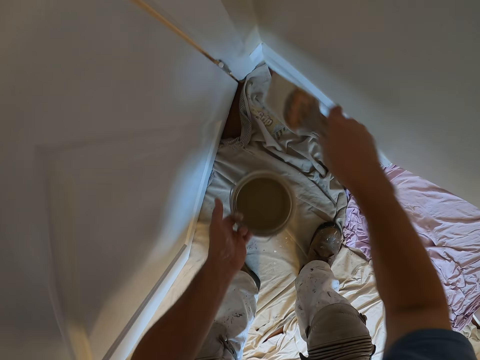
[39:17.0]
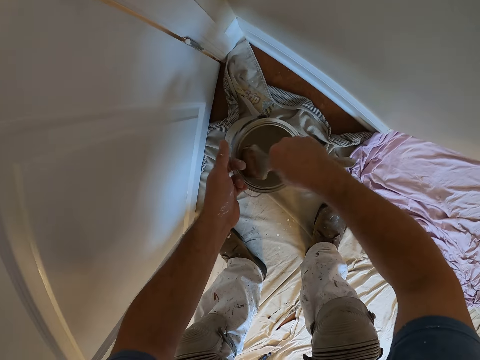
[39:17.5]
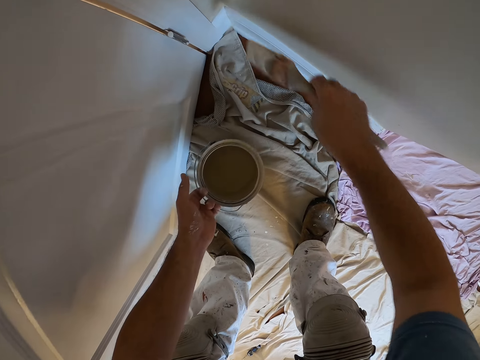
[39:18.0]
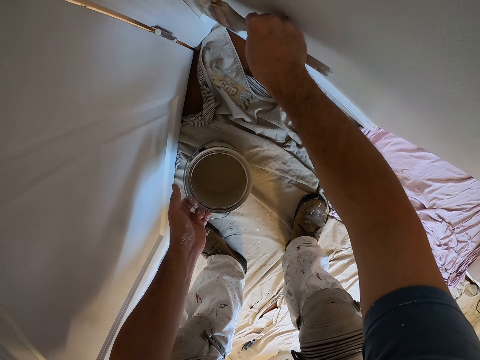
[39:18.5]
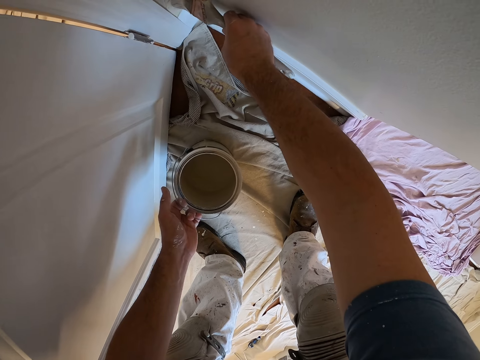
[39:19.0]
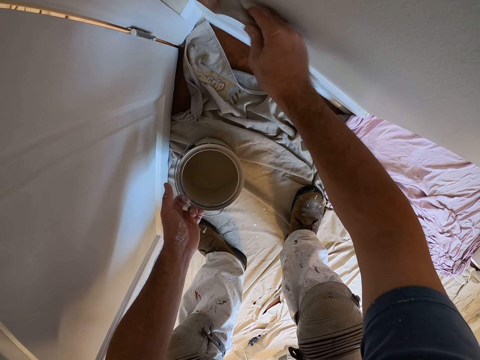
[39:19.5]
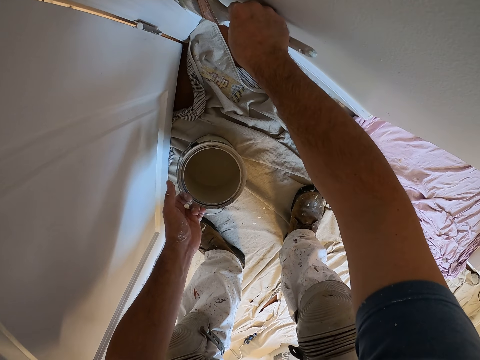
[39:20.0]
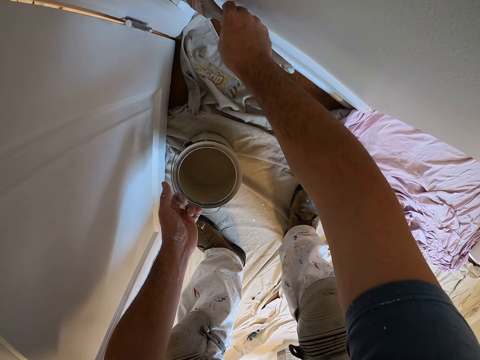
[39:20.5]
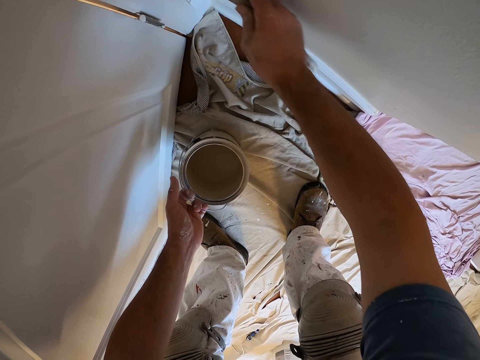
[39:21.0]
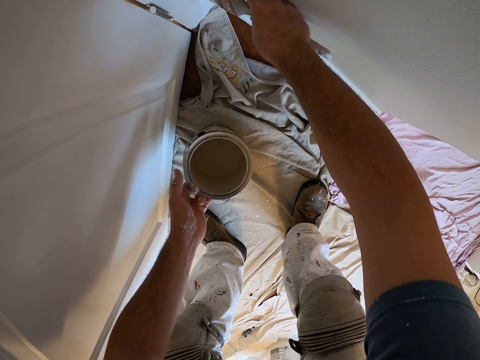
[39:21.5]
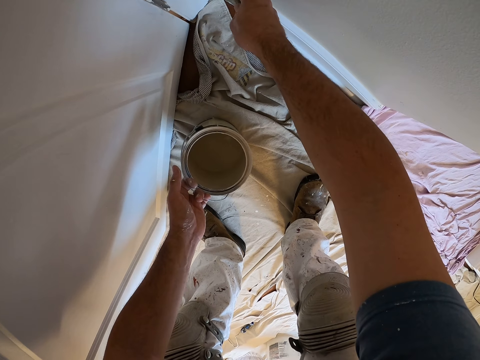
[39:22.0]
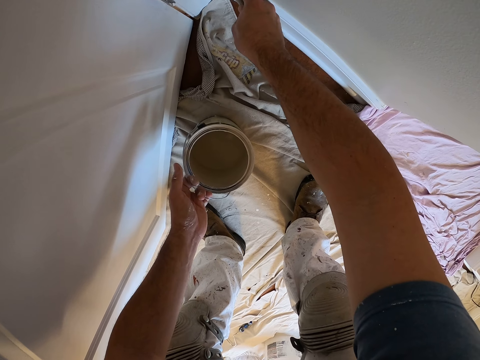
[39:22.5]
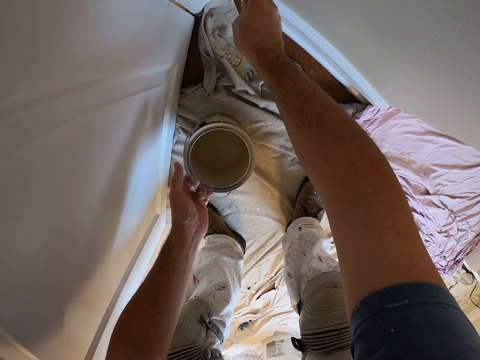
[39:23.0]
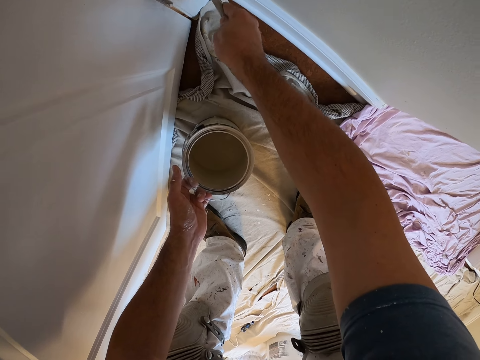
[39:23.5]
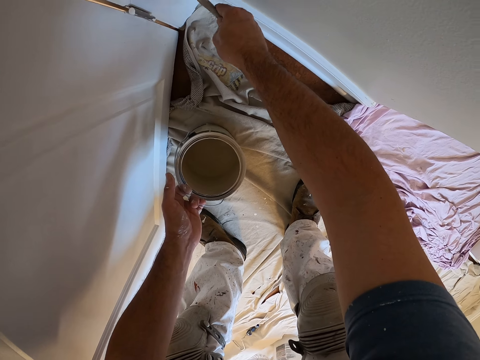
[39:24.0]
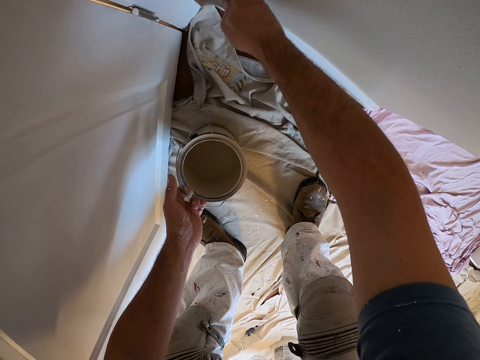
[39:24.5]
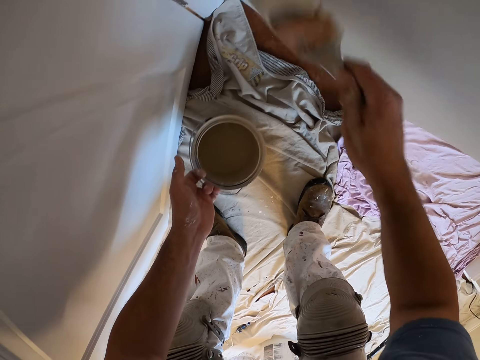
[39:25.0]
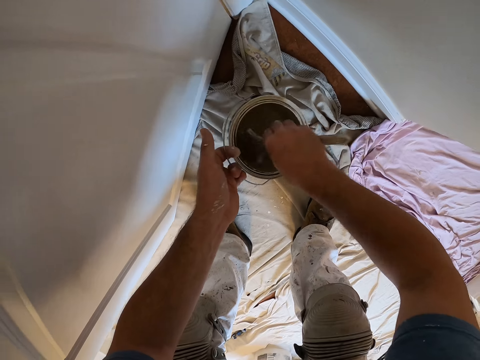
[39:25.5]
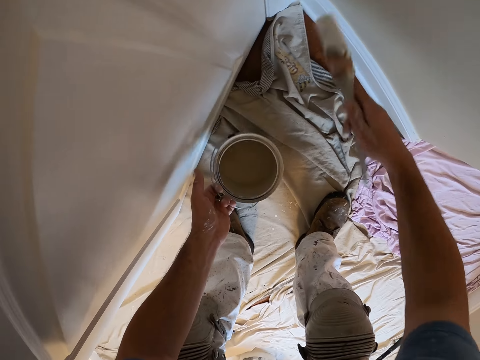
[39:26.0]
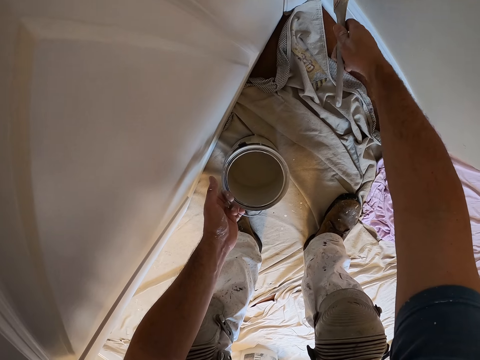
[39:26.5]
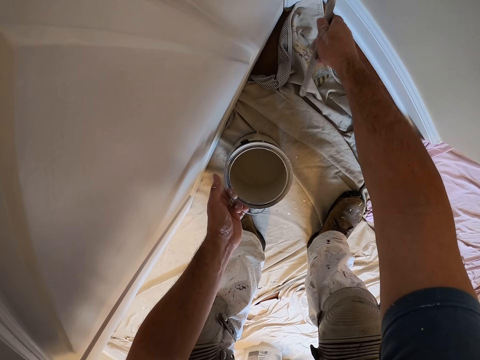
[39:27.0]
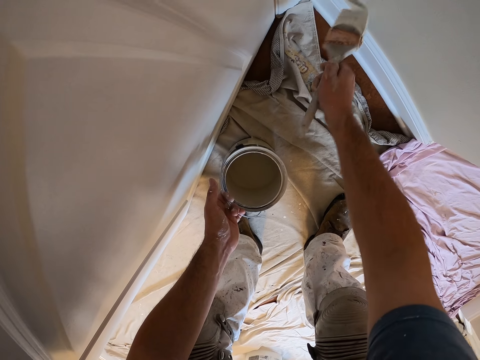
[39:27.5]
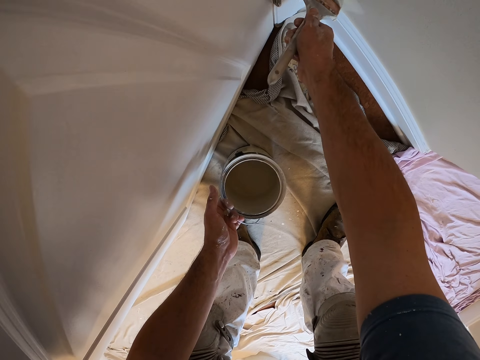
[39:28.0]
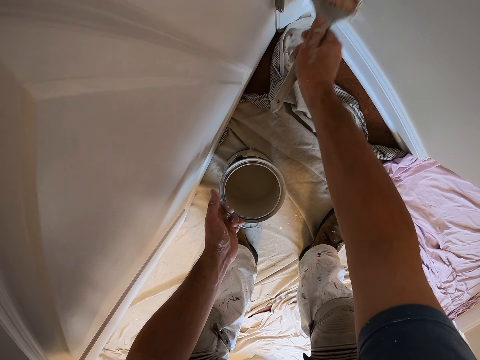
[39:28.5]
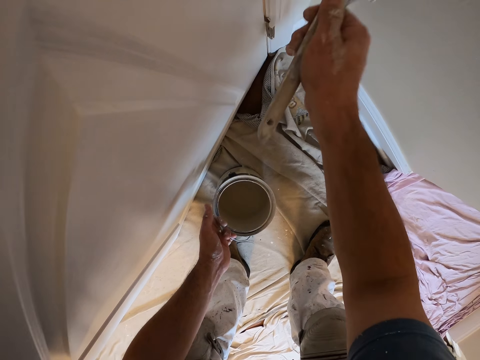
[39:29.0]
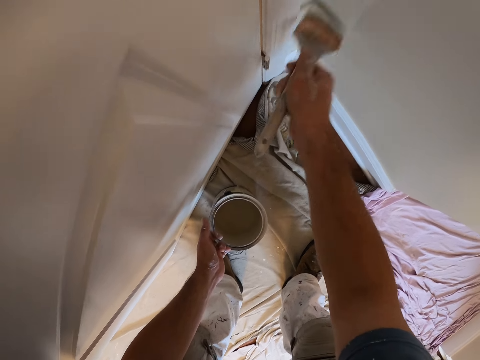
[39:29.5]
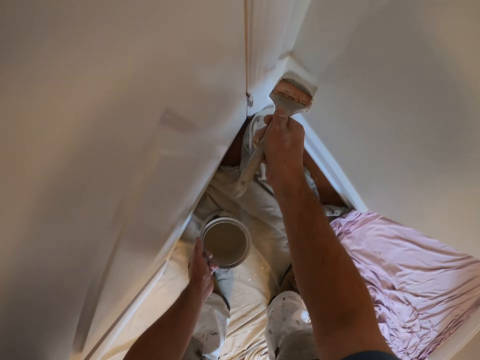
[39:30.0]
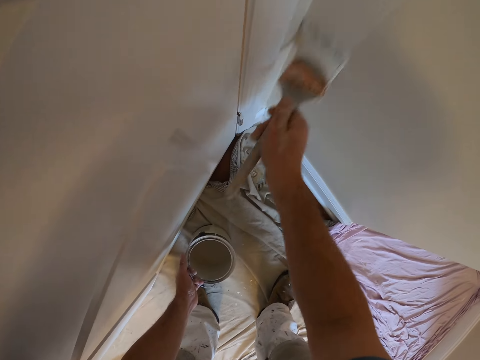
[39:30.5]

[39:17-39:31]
The camera wearer dips the brush in his right hand into the paint container in his left hand. He puts the paint container down. He paints the wall with the paint brush. He lifts the paint container. He dips the brush in his right hand into the paint container in his left hand. He puts the paint container down. He paints the wall with the paint brush.

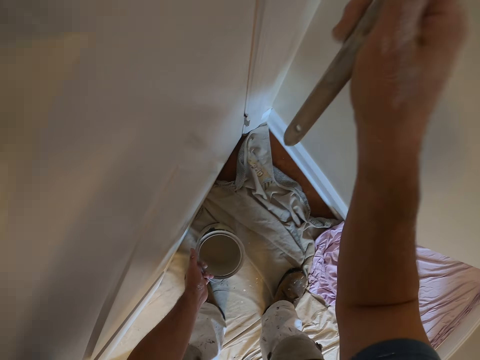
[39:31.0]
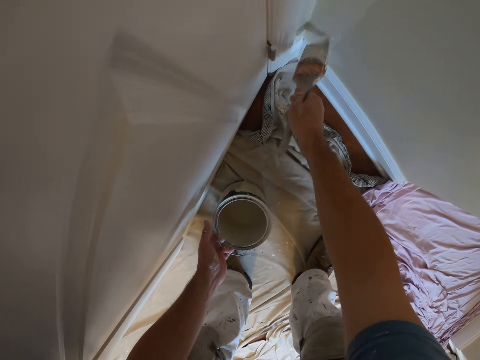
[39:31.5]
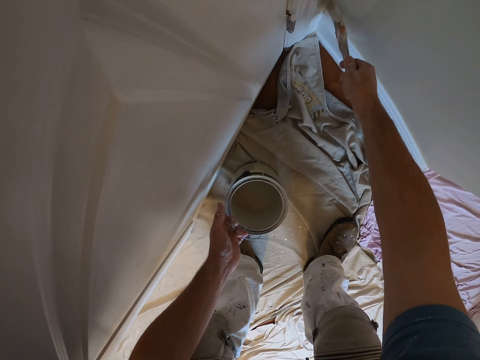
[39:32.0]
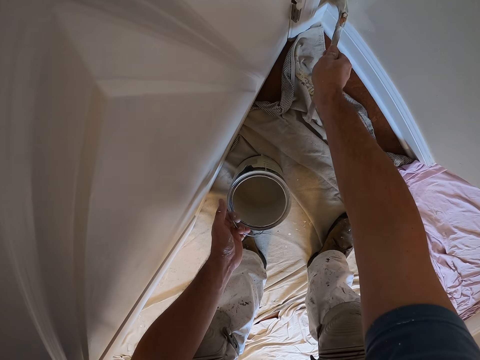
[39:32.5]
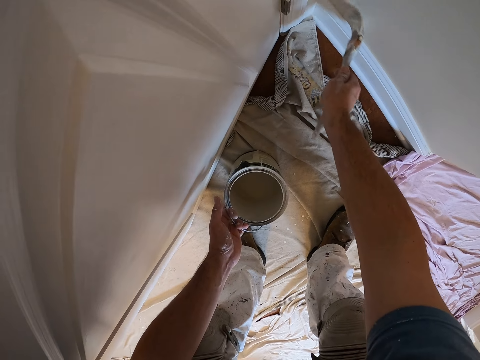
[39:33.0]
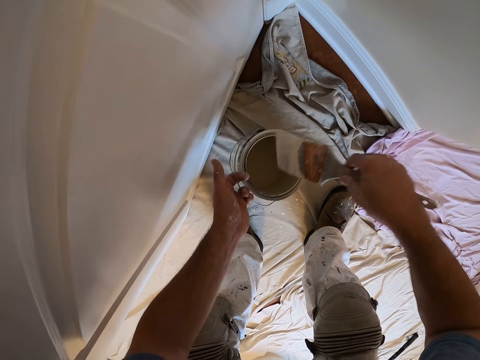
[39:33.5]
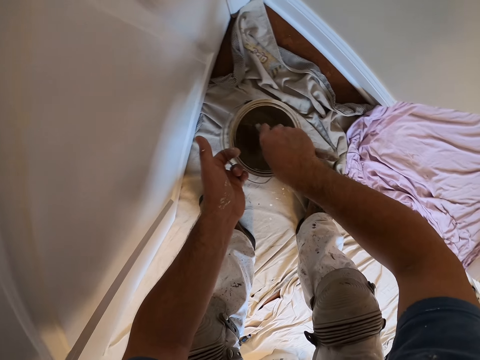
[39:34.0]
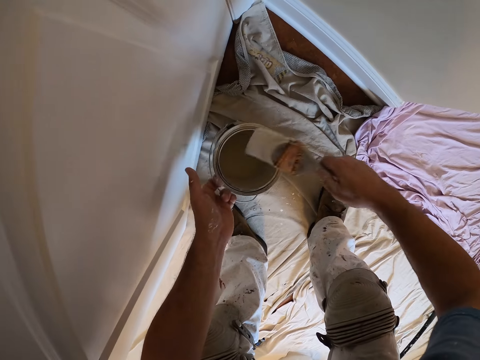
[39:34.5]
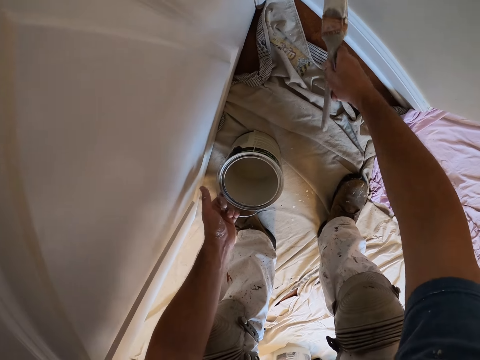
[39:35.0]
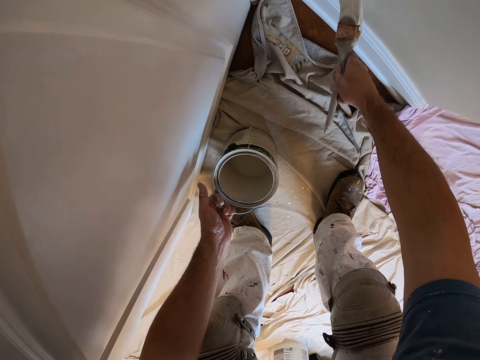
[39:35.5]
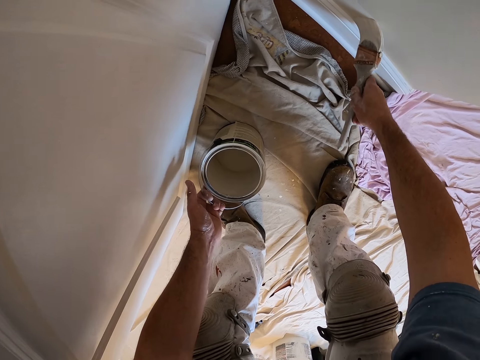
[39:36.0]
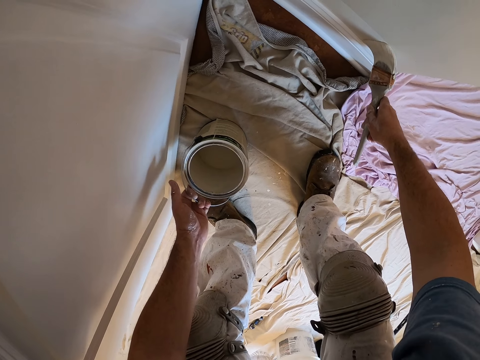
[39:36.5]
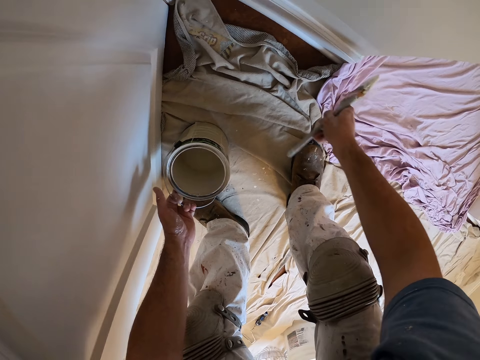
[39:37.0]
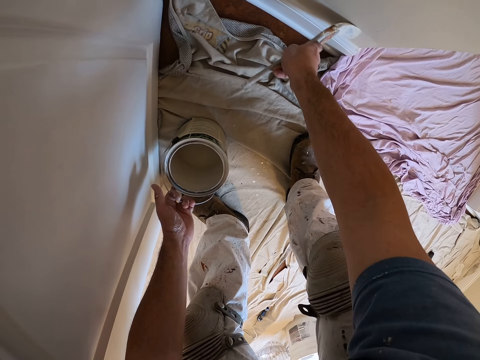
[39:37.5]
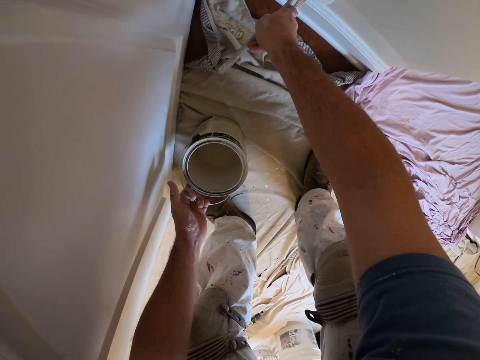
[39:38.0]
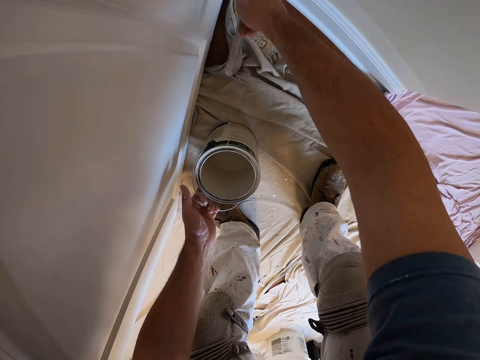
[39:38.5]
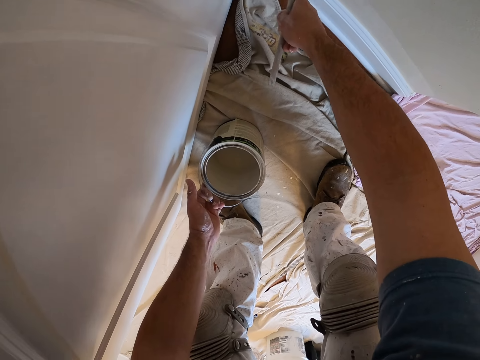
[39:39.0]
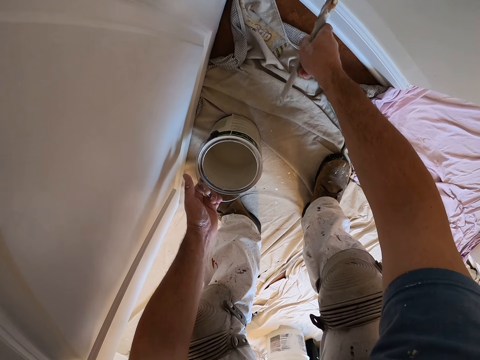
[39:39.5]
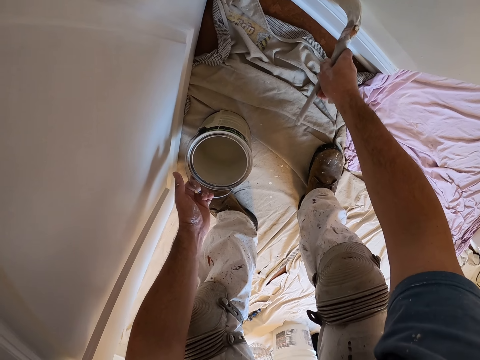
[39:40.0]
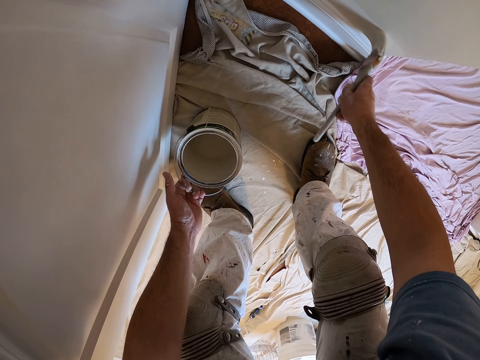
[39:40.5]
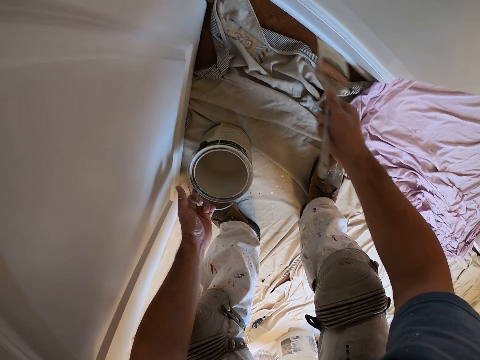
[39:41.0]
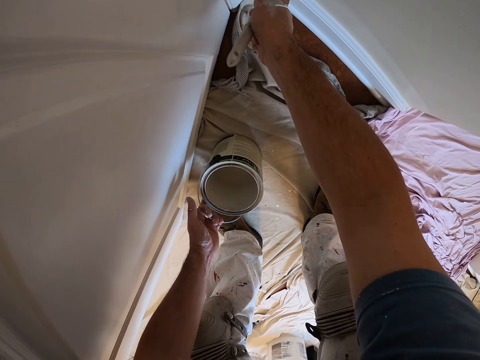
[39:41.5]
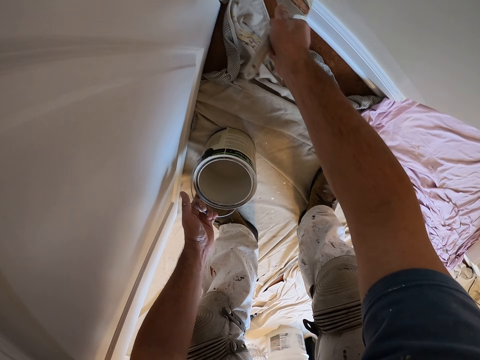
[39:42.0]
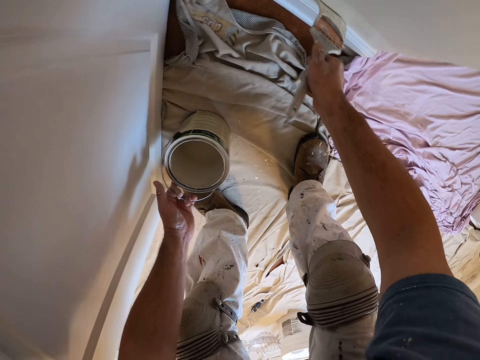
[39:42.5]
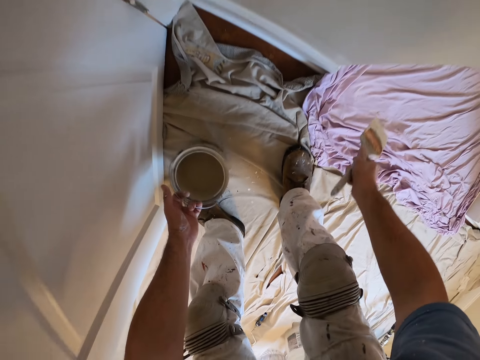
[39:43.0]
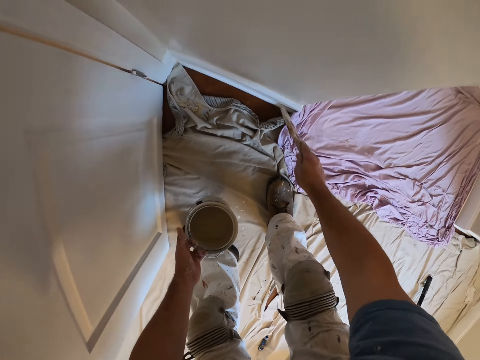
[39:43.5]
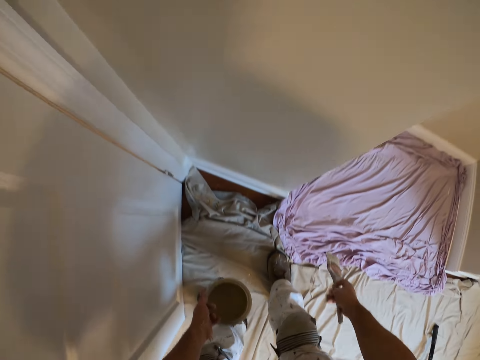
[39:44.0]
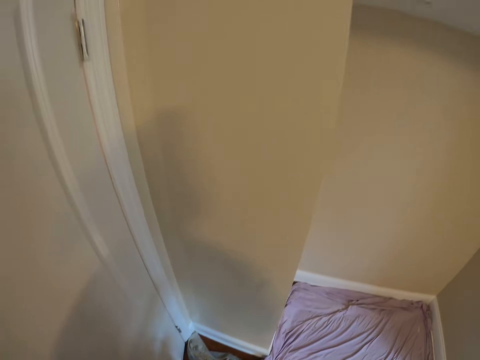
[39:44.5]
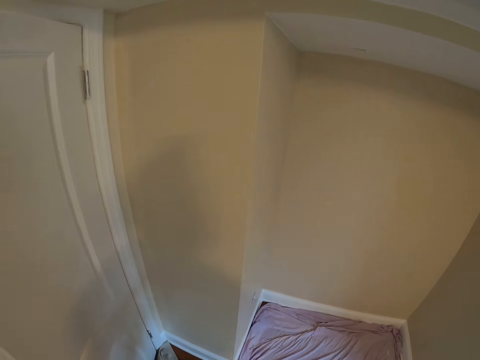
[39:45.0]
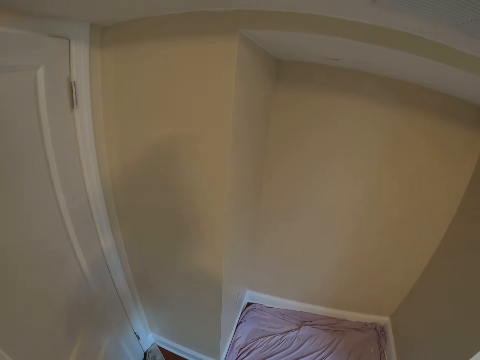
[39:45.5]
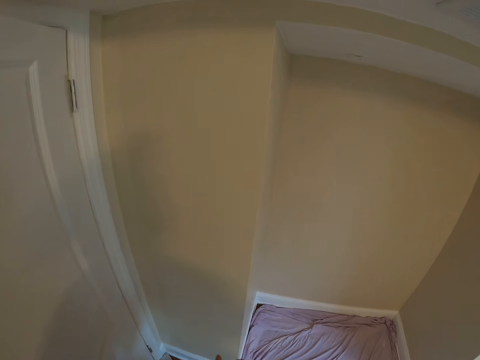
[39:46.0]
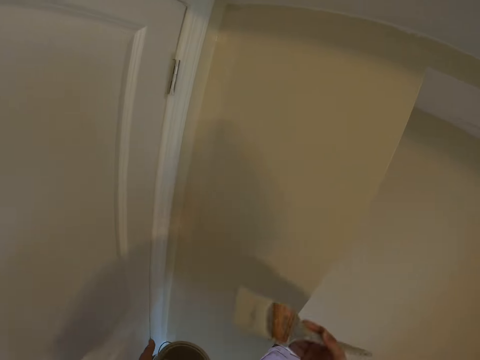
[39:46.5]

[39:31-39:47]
The camera wearer lifts the paint container. He dips the brush in his right hand into the paint container in his left hand. He puts the paint container down. He paints the wall with the paint brush. He lifts the paint container. He stands up. He dips the paint brush in the paint container.
